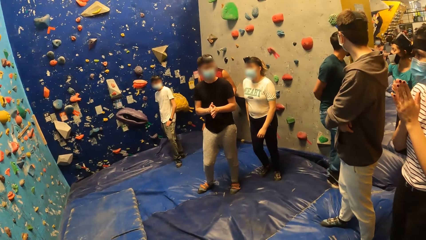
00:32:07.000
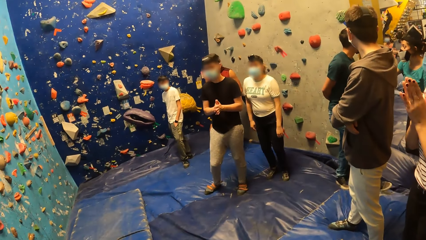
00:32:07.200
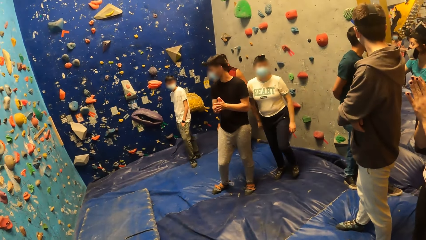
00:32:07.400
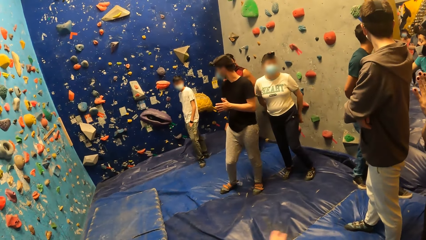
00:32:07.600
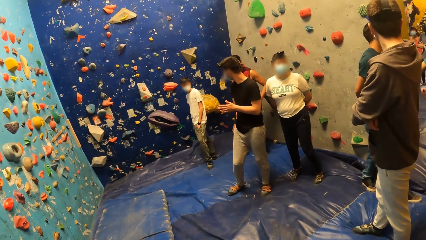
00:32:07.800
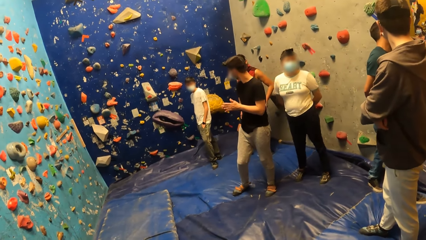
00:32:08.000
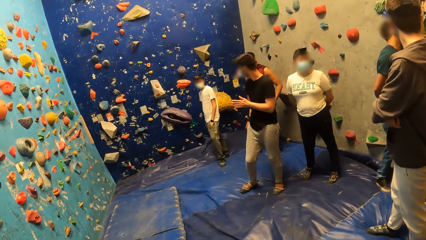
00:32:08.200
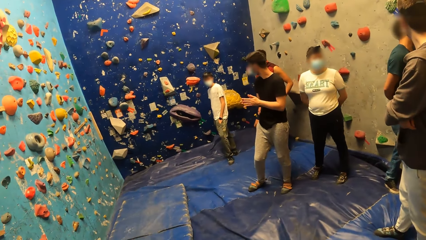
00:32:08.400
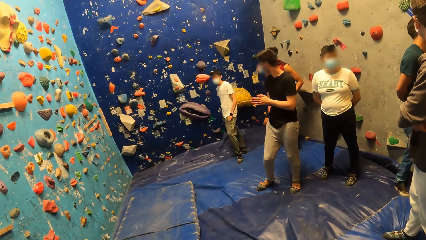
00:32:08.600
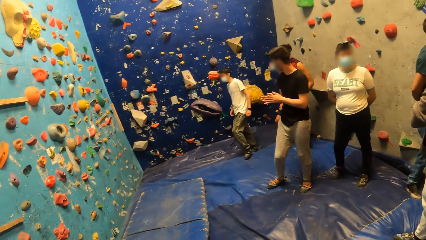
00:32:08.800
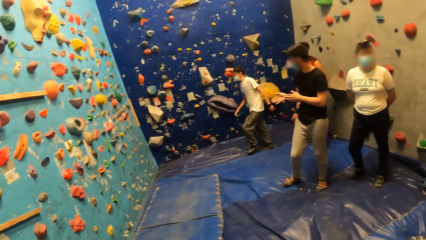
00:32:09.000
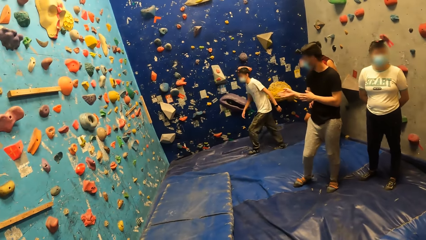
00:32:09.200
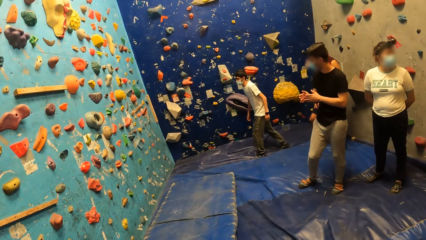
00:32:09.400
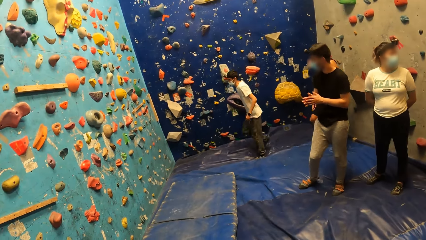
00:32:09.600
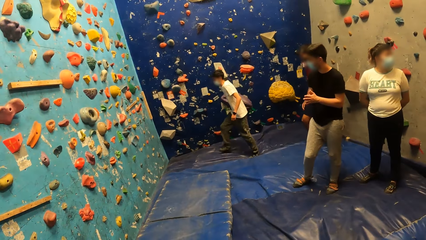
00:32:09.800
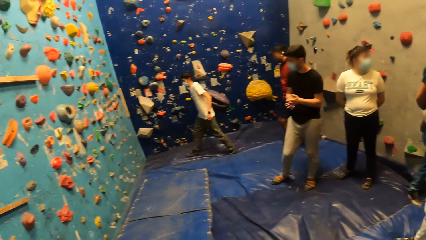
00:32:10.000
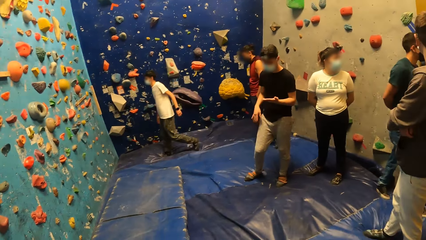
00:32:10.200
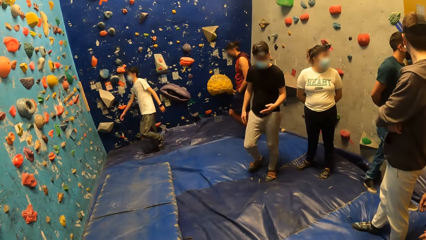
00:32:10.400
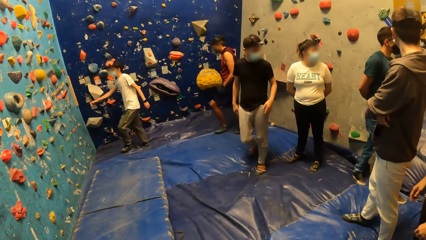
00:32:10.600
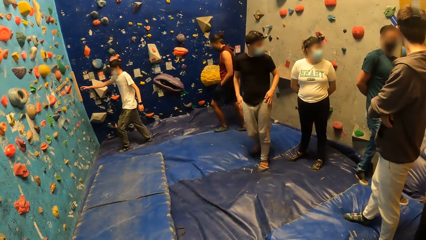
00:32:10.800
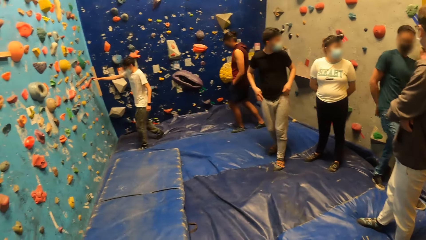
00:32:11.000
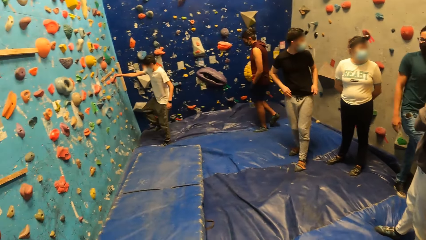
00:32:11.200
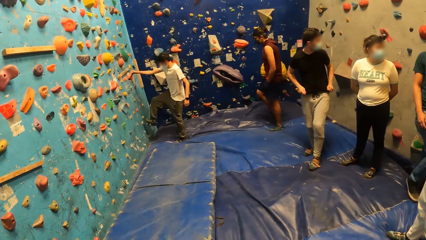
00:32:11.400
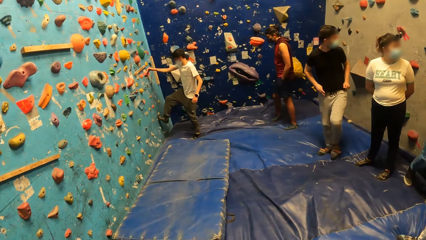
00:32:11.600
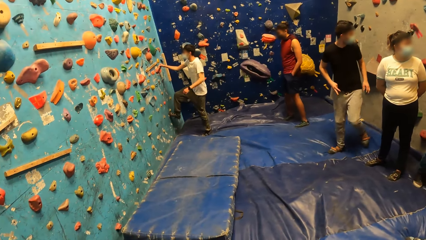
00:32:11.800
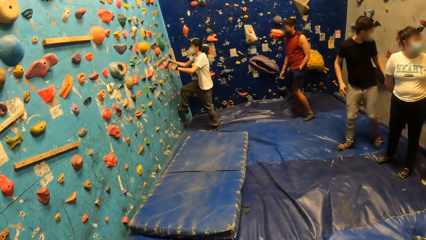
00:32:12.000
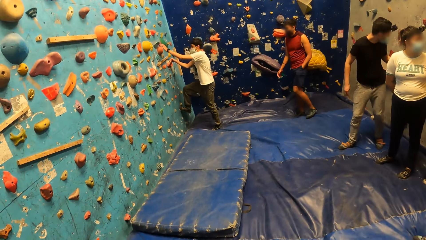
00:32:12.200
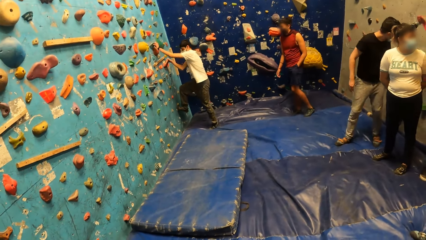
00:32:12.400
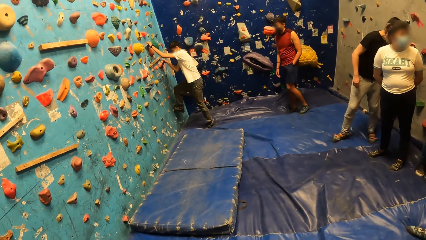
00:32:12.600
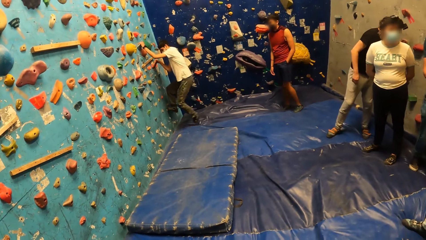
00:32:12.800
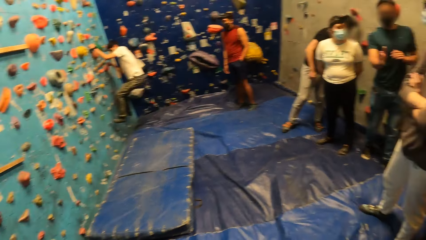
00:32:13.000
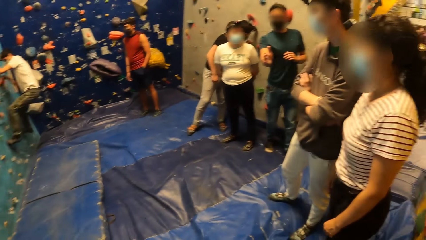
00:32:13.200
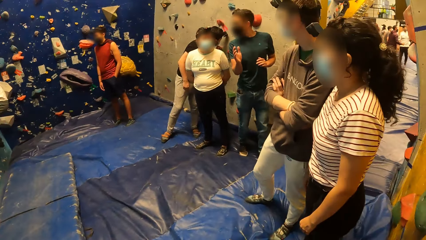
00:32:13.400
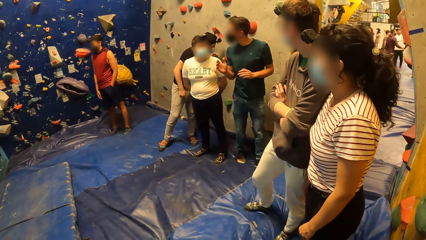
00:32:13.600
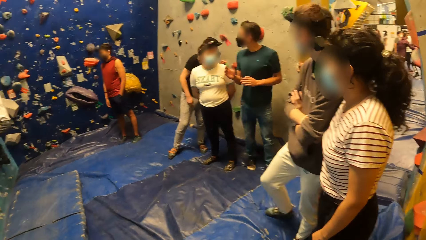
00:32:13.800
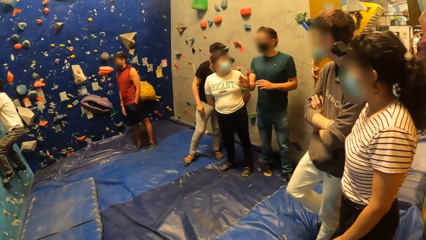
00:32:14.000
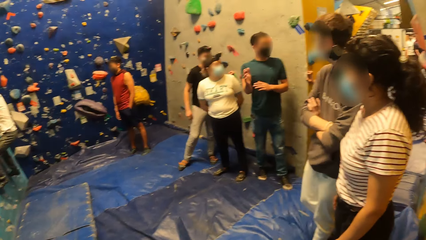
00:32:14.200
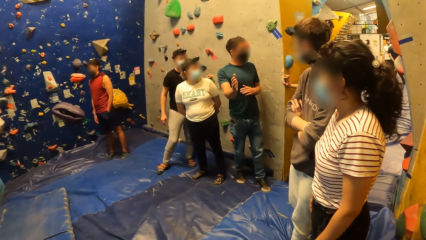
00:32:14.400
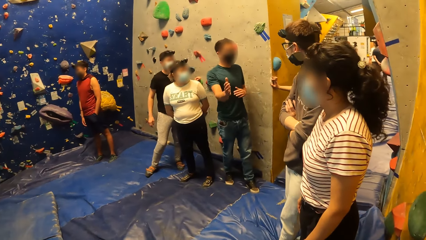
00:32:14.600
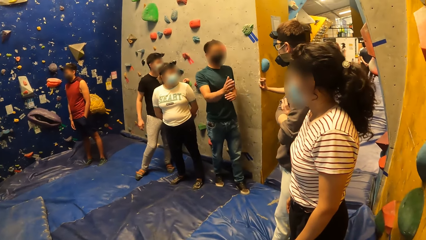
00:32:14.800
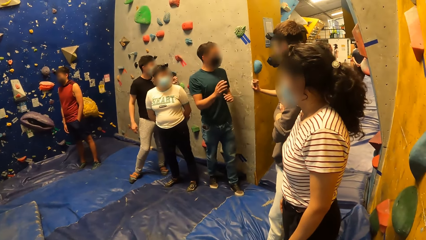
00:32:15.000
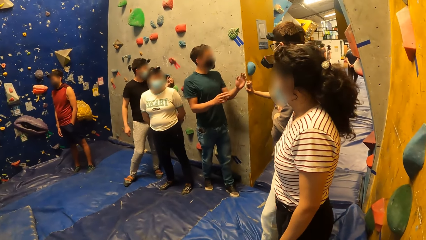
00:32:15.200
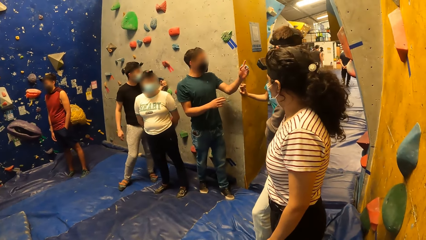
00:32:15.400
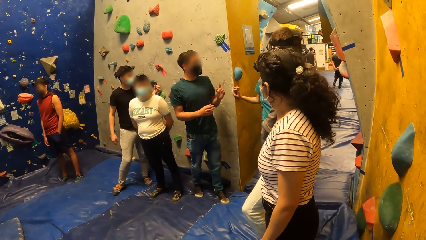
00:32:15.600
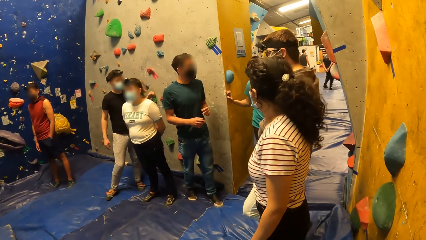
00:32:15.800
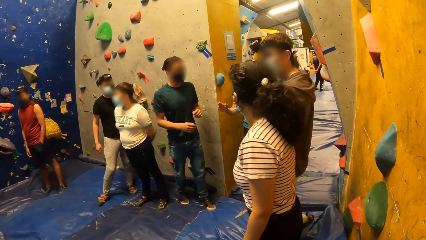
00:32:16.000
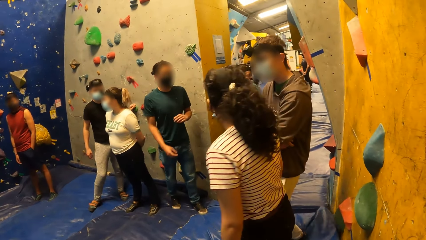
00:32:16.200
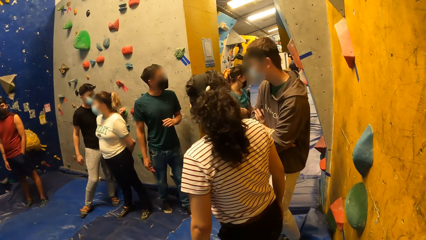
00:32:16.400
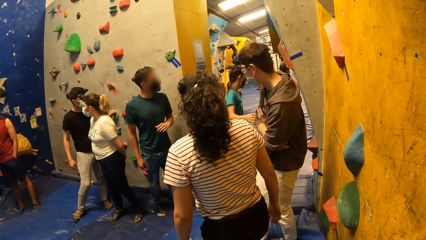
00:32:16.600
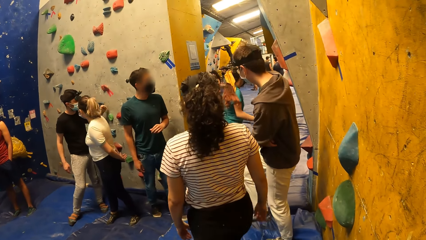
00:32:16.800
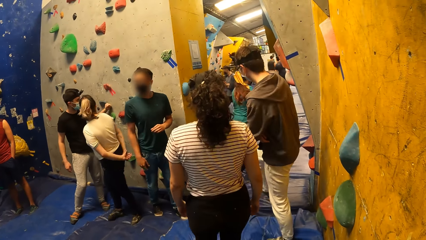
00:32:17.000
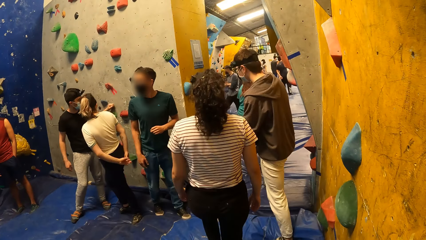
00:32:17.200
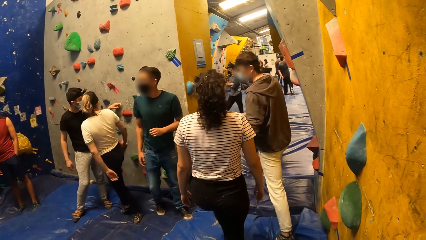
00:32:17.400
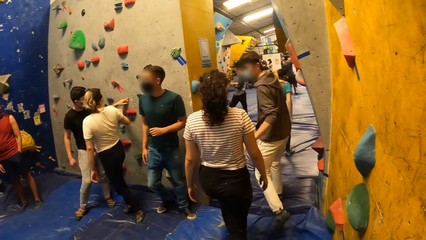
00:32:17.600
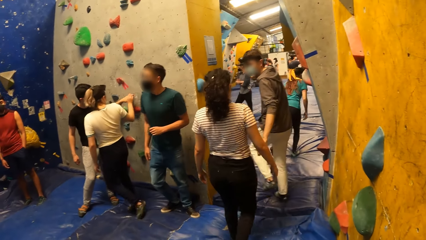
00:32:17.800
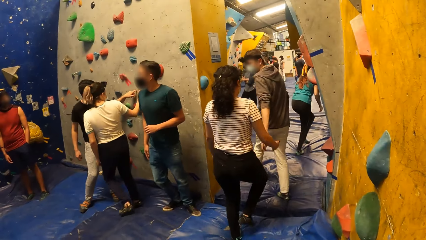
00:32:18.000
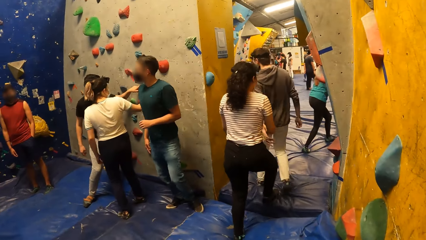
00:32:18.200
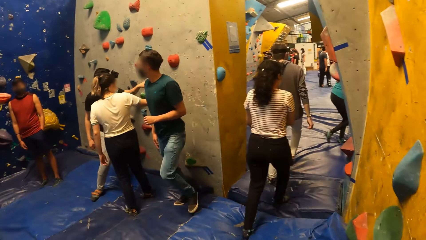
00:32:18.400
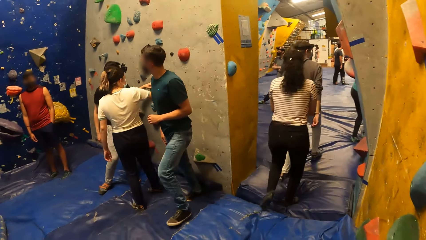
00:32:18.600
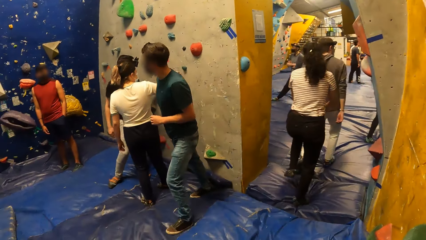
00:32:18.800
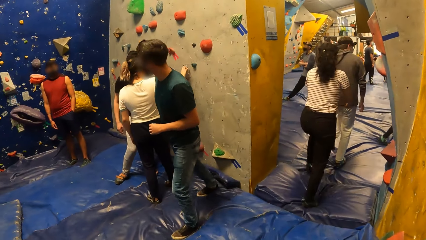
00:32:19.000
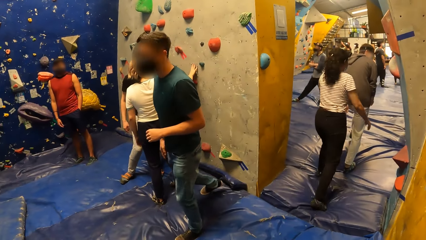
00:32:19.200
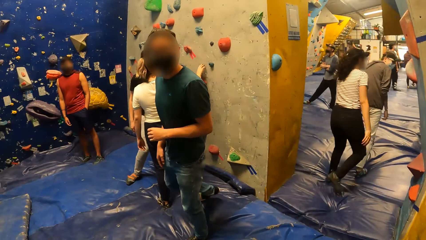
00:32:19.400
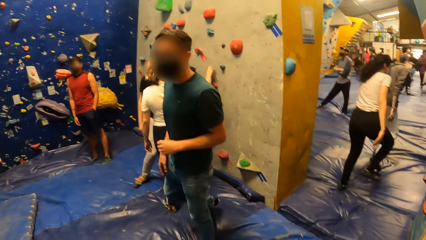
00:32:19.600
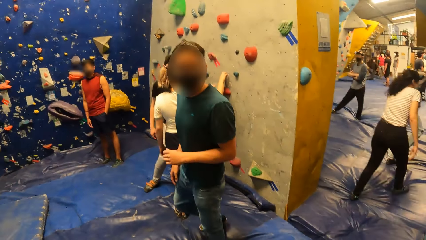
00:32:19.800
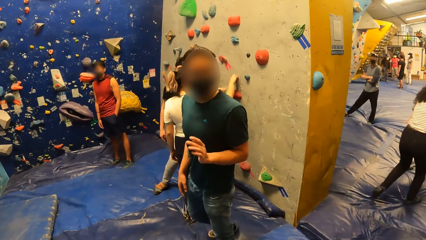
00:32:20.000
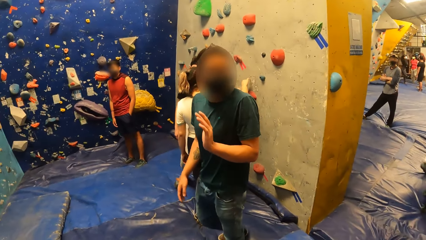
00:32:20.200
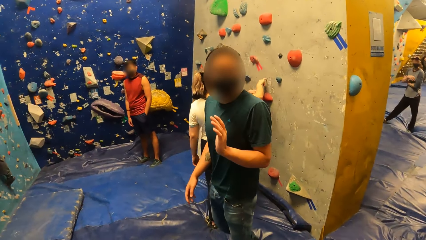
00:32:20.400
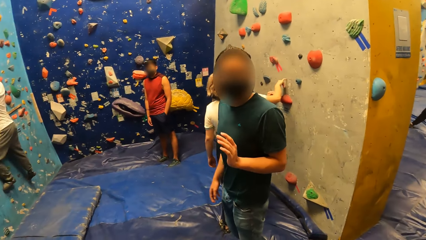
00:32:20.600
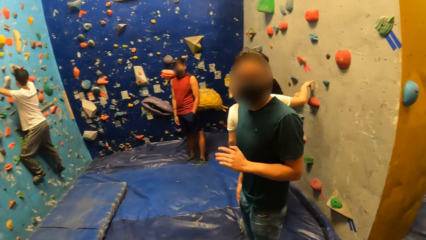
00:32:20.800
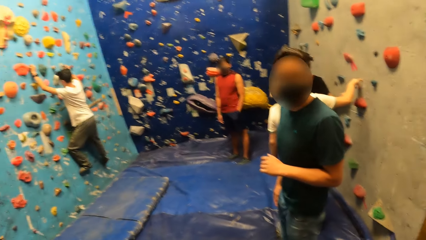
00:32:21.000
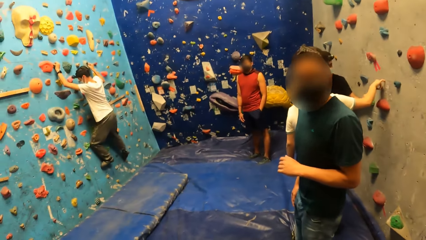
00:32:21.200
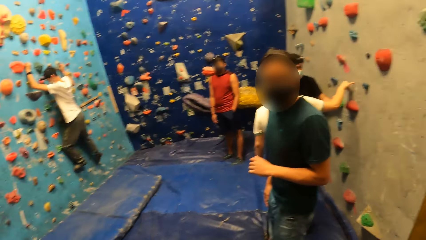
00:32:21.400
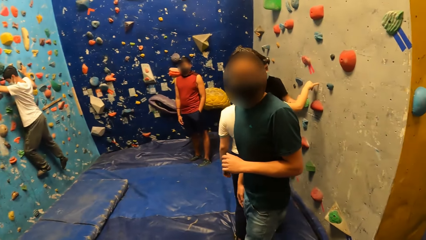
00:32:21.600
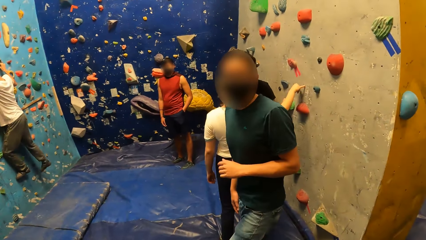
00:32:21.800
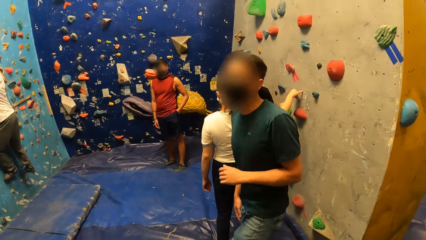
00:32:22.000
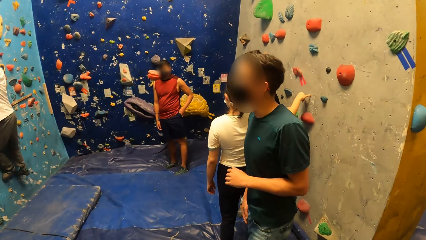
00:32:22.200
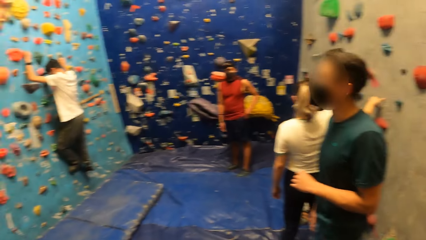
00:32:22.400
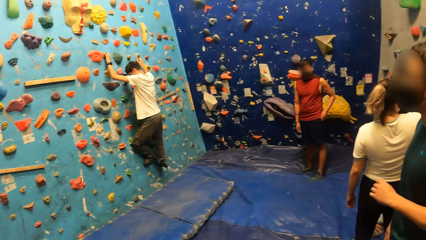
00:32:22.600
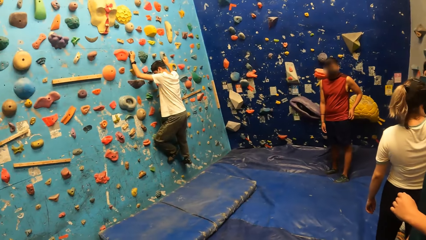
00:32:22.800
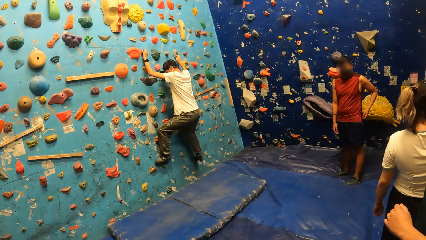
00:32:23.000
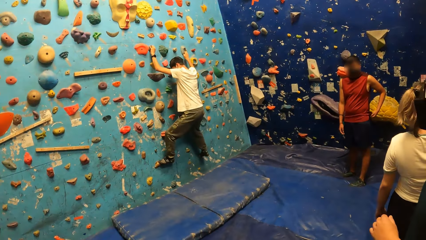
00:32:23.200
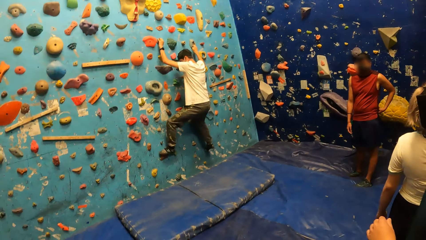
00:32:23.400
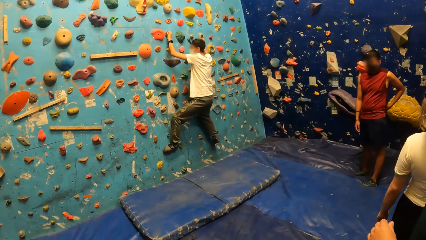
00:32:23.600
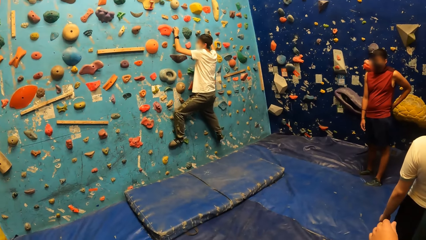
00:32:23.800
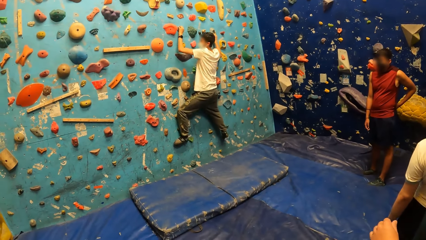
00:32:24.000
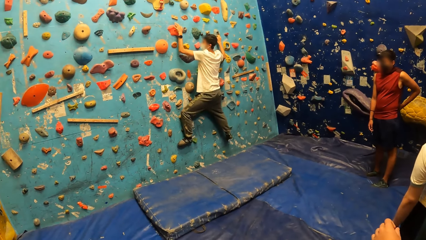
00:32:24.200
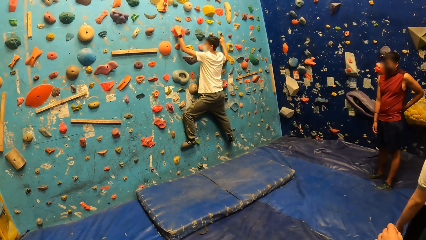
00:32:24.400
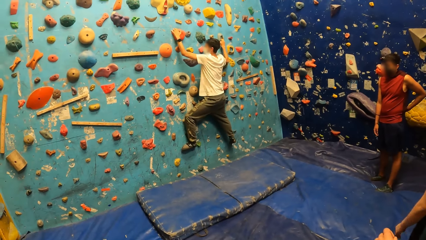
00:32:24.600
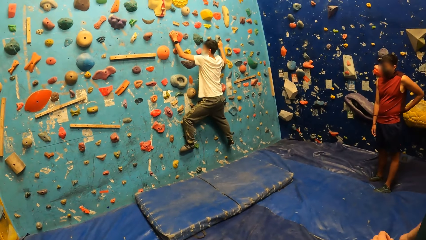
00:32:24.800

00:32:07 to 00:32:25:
A man climbs the wall. Another man walks towards the wall, holds the wall with the hand and climbs the wall. The camera wearer converses with a third man. The second man climbs the wall.
